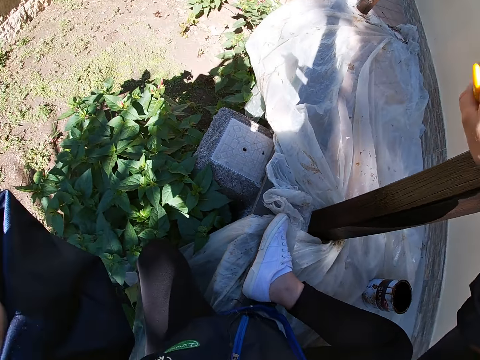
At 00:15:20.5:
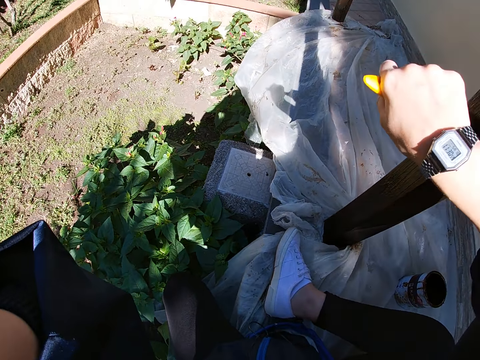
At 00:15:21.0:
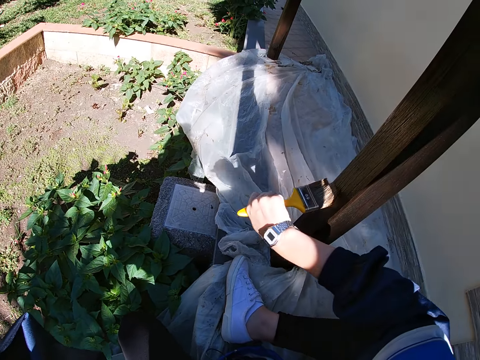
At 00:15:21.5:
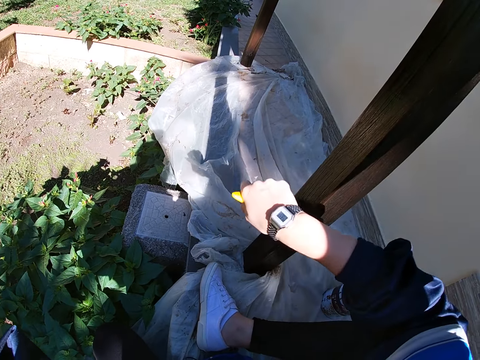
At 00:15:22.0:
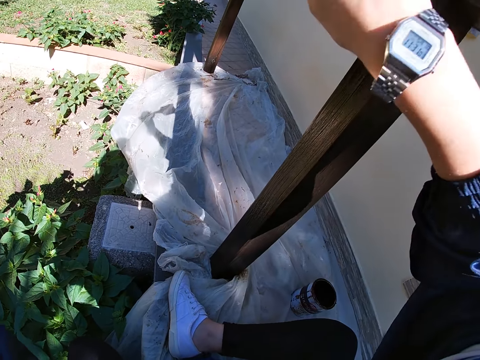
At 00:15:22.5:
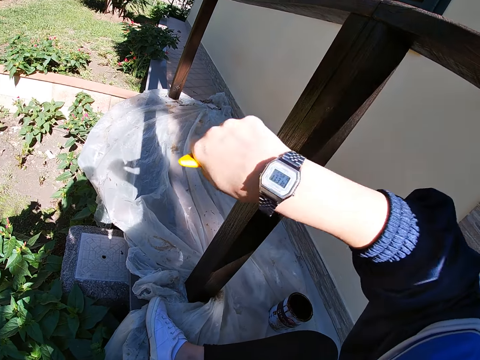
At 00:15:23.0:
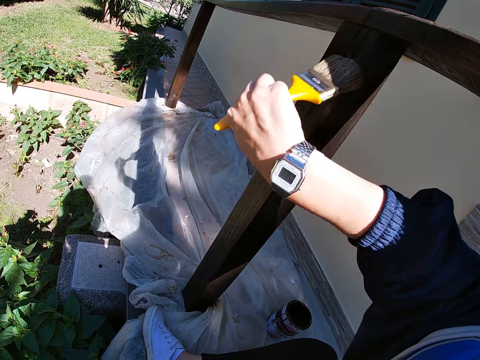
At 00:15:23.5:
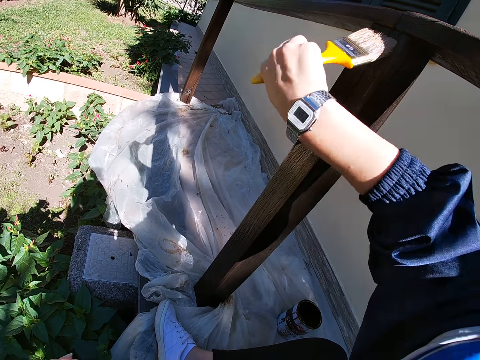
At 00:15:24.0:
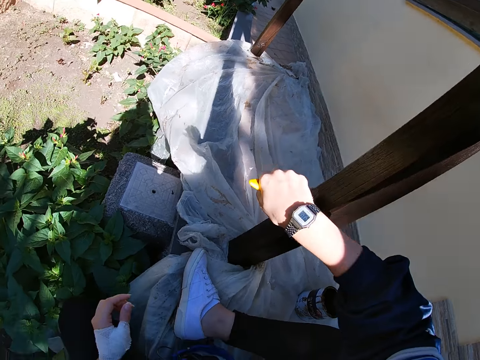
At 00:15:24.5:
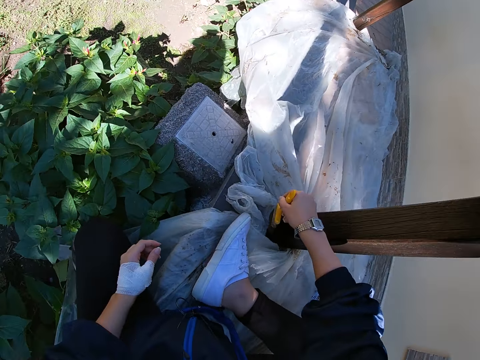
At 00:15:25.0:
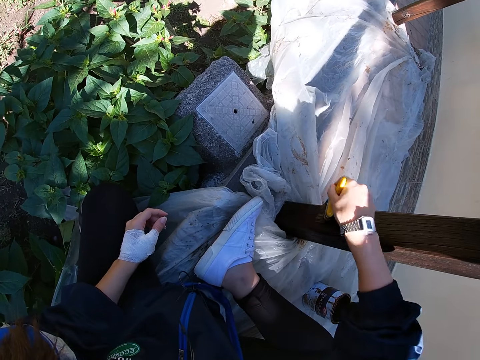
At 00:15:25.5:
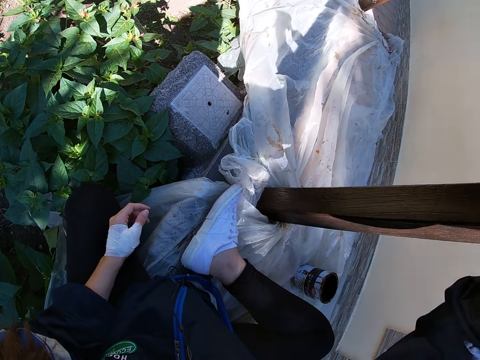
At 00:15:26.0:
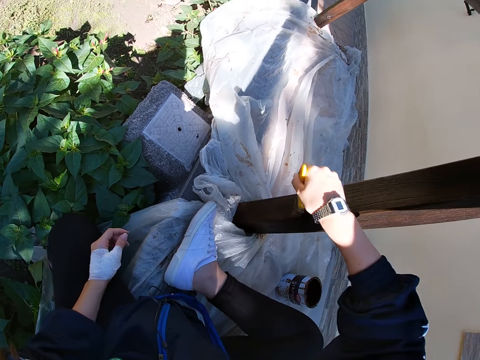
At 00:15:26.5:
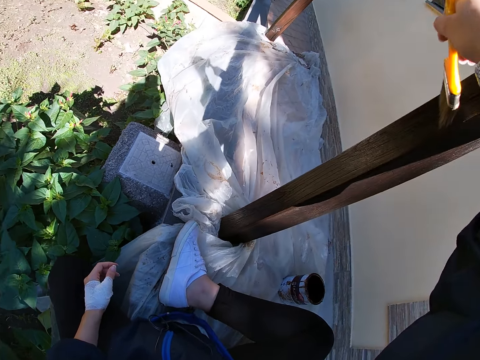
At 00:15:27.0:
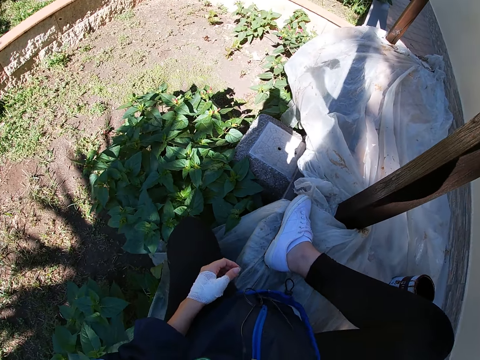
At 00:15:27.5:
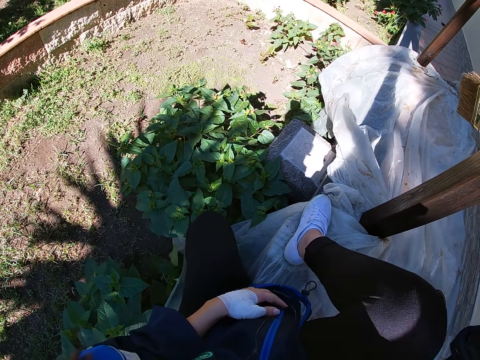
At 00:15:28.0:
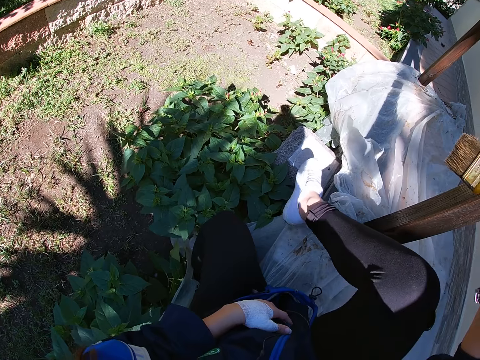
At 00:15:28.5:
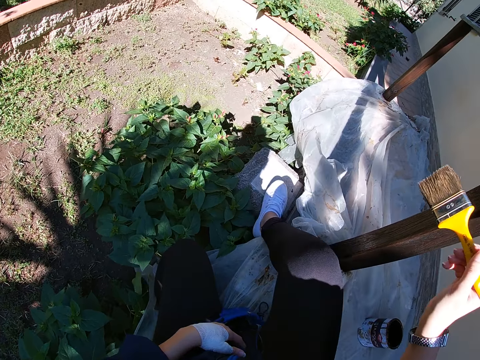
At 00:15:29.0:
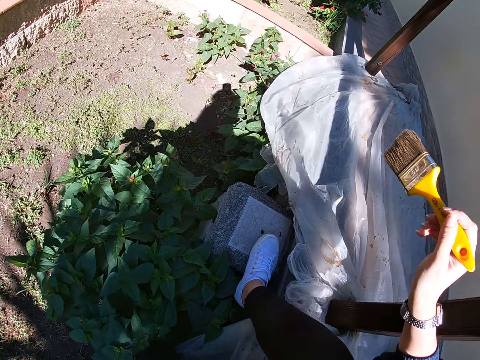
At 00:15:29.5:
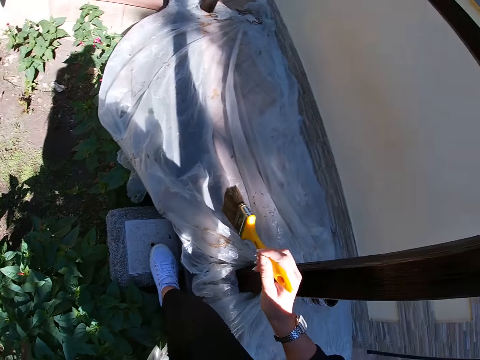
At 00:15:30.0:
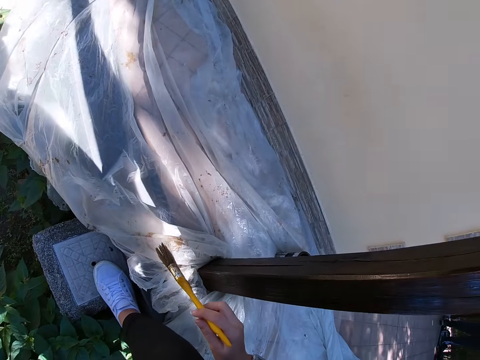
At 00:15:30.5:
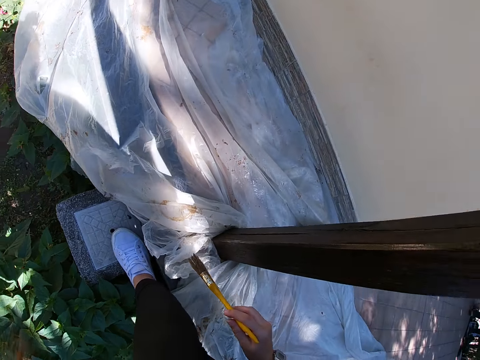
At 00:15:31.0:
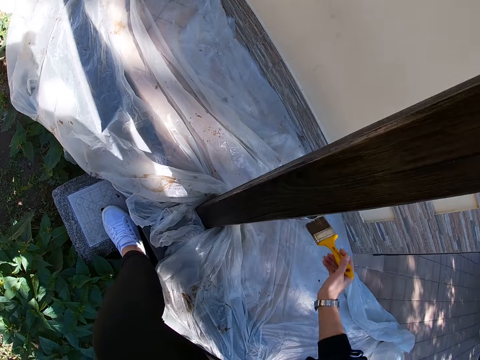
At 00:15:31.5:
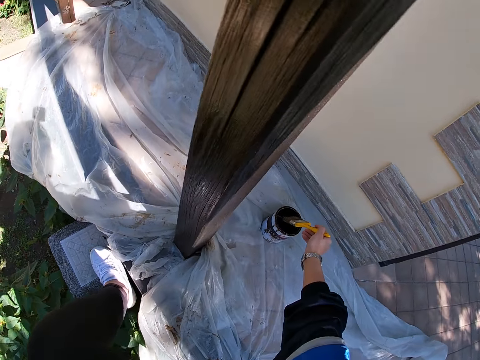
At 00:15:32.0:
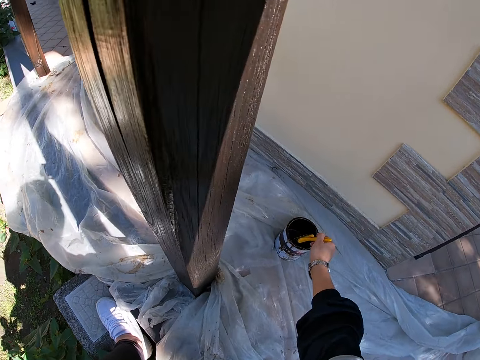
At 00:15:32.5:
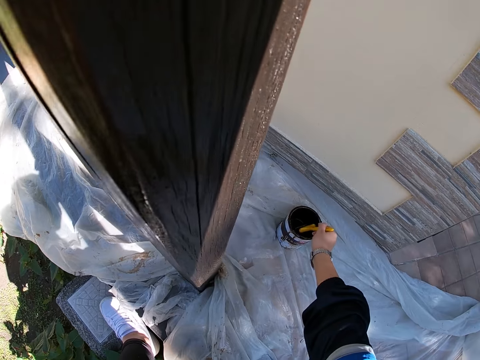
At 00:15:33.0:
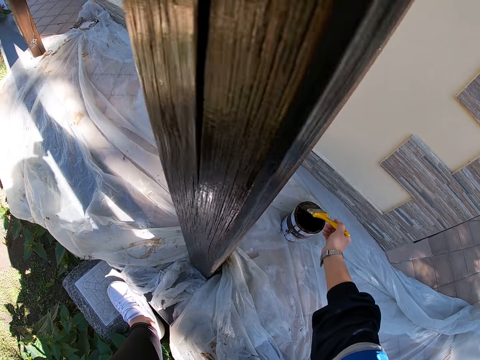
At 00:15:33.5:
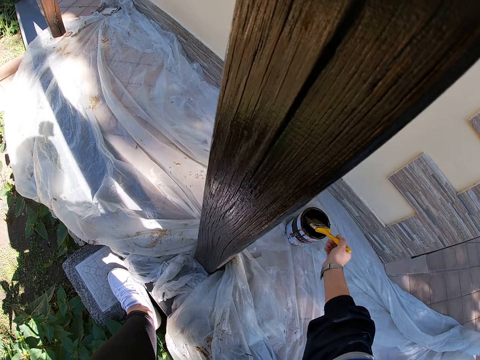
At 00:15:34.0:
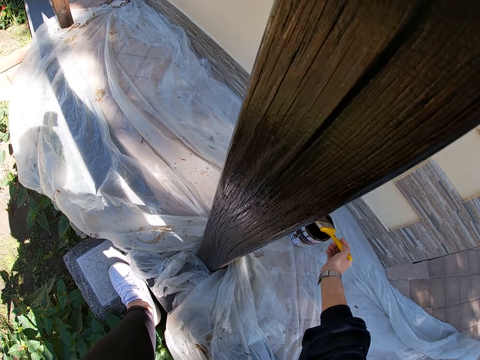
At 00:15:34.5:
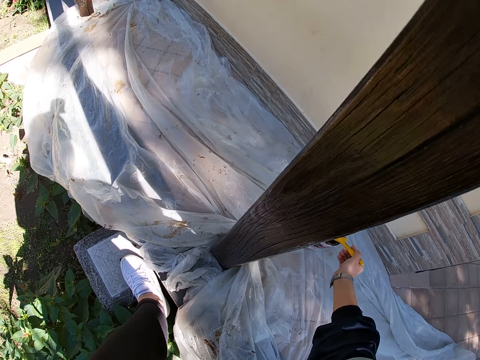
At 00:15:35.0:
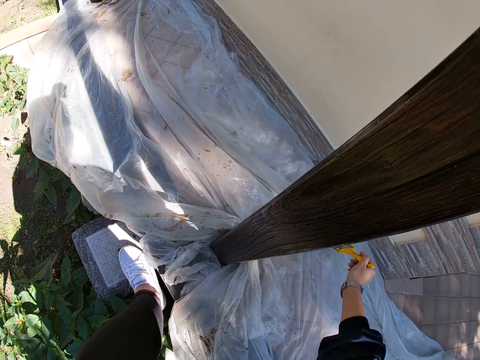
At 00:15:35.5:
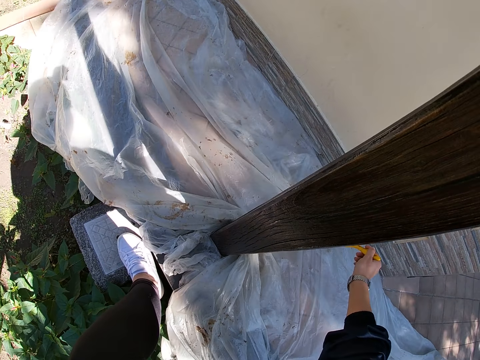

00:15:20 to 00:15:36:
The camera wearer scratches her head. She adjusts the camera. She stops painting the balcony rail. She adjusts her right leg. She puts her leg on the stone. She sits on the floor. She takes some paint from the paint can with the paint brush.

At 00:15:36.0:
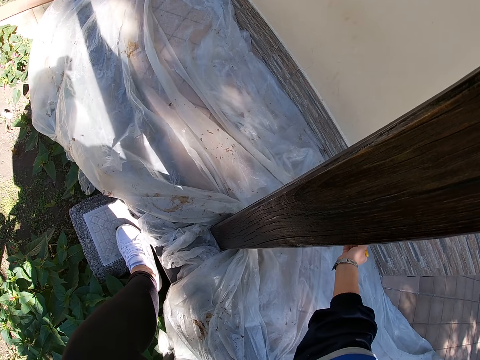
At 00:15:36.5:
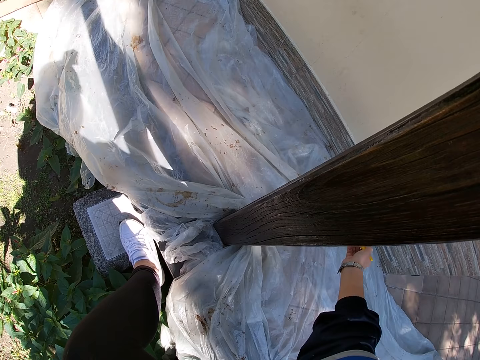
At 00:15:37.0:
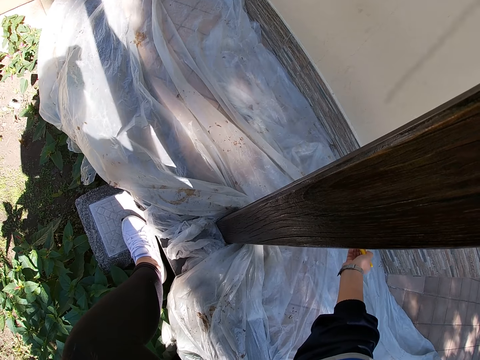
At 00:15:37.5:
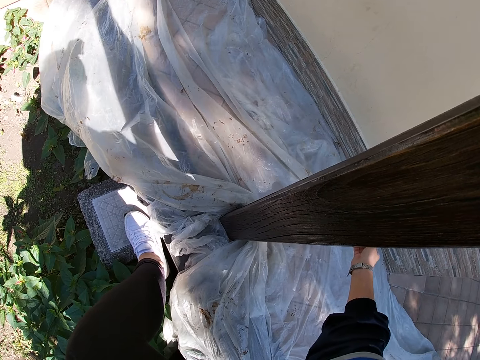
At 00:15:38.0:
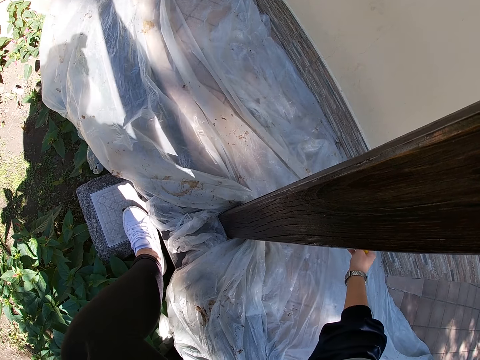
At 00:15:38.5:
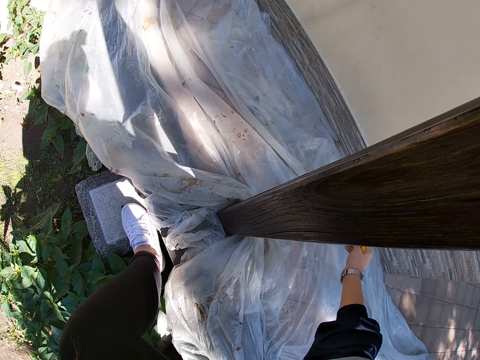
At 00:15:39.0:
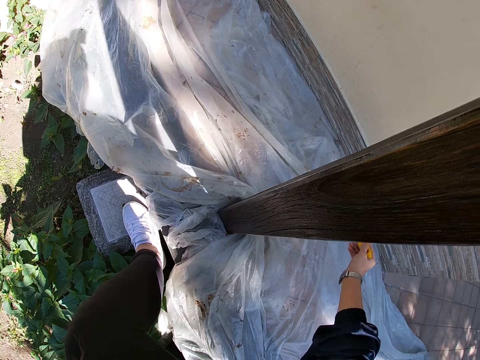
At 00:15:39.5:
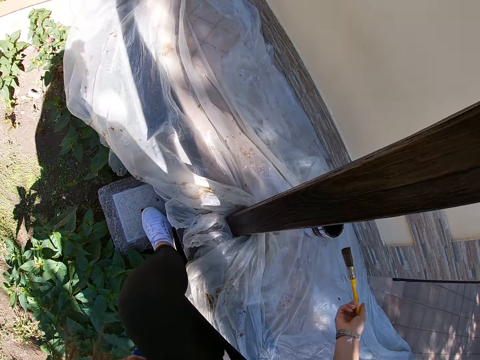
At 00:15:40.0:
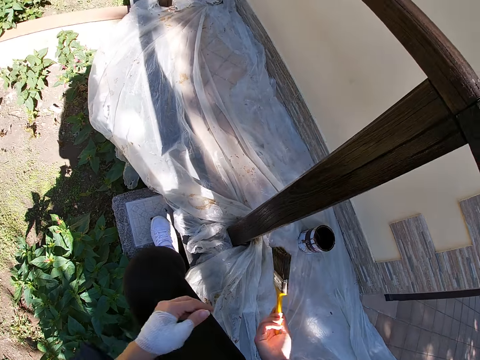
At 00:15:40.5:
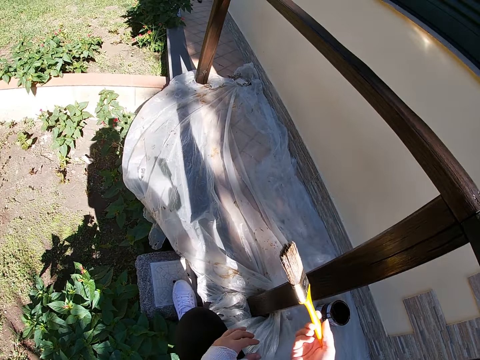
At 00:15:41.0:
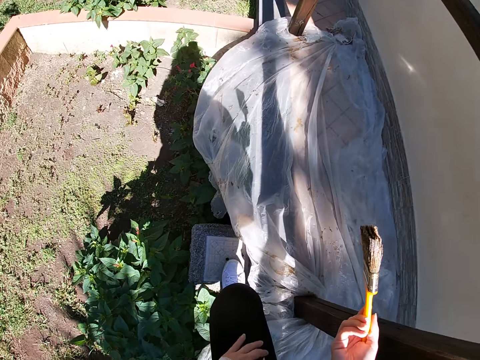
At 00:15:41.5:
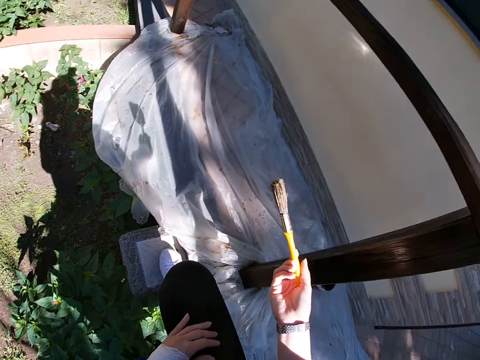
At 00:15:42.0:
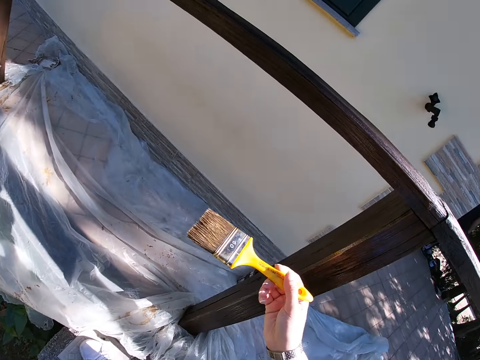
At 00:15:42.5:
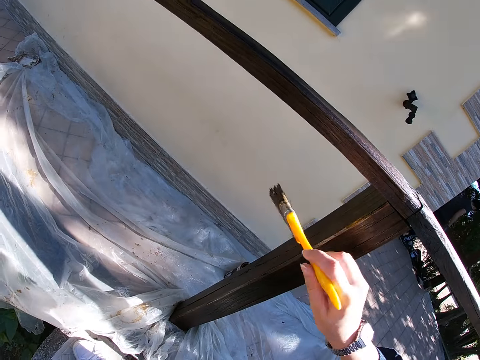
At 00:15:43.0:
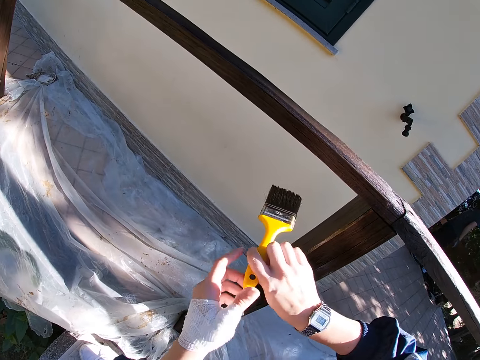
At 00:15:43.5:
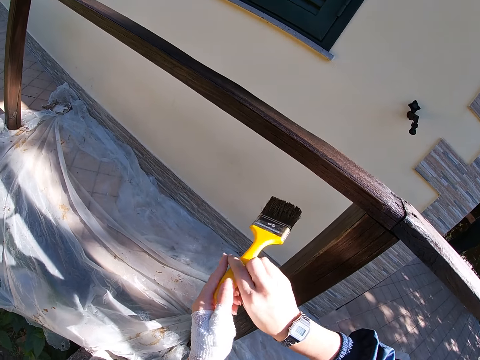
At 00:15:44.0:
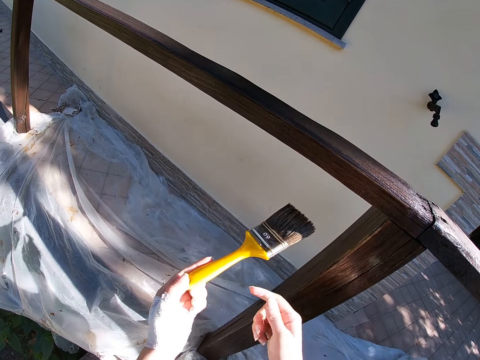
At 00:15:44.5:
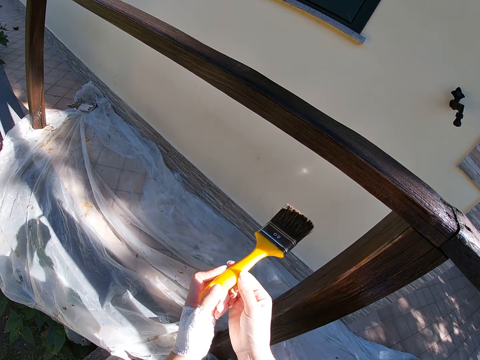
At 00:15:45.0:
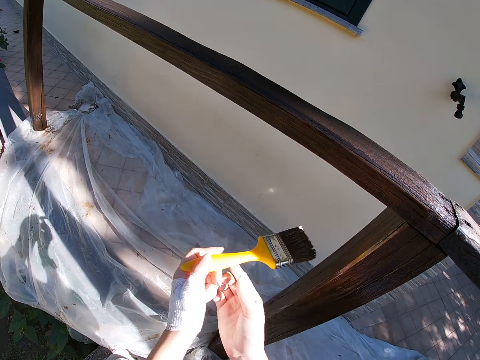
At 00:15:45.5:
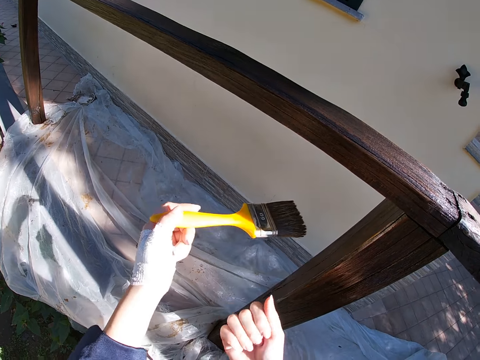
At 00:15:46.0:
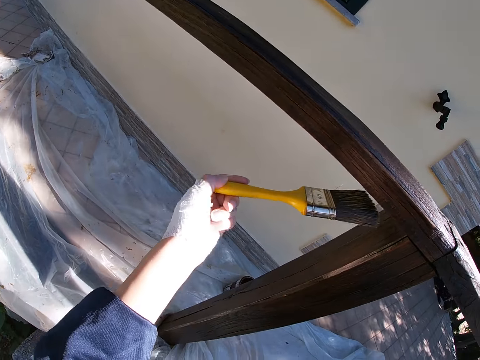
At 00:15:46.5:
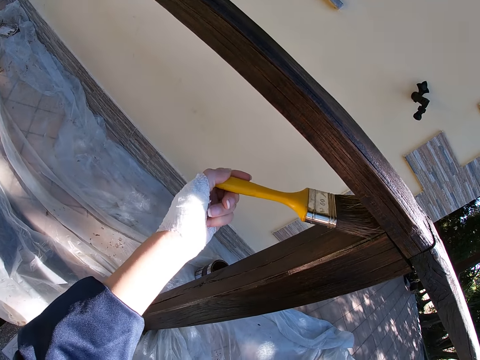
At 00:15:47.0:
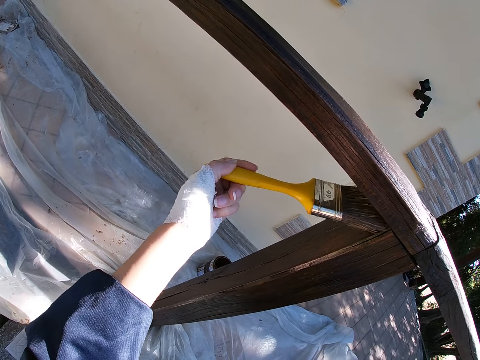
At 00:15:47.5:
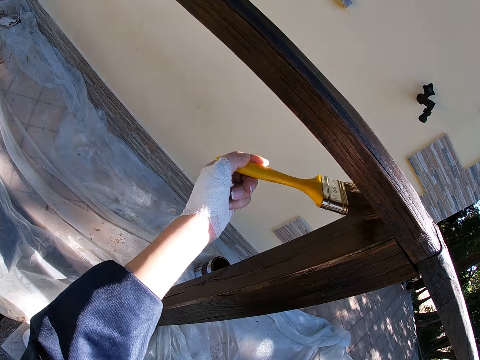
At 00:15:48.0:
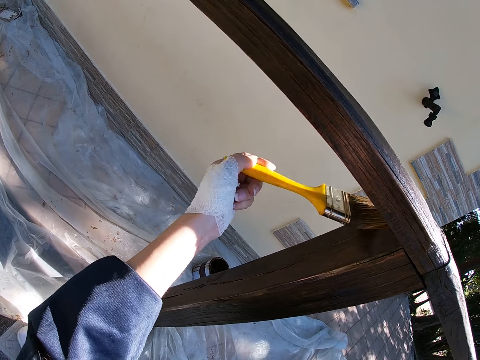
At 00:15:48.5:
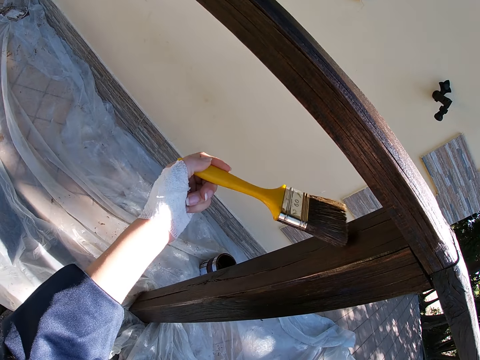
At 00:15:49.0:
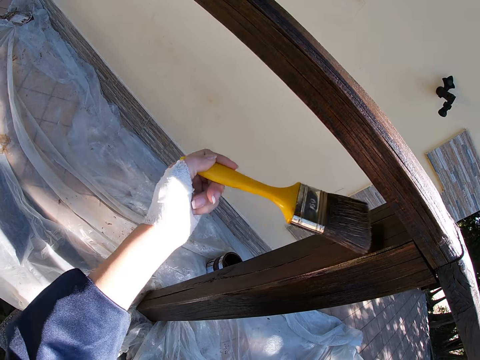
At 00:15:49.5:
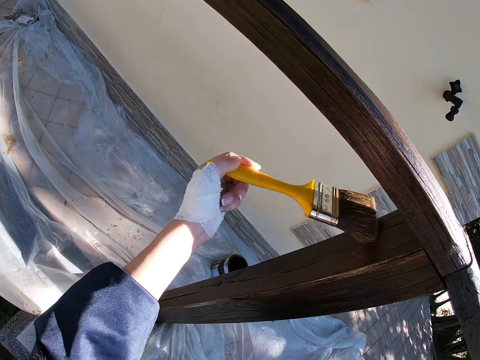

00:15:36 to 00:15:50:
The camera wearer holds the paint brush with her right hand. She holds the paint brush with her right hand again. She passes the paint brush from her right hand to her left hand. She holds the paint brush with her left hand. She paints the balcony rail with the paint brush.
